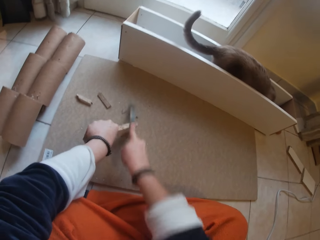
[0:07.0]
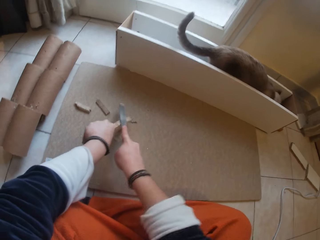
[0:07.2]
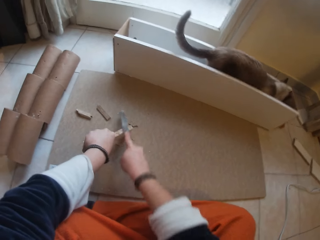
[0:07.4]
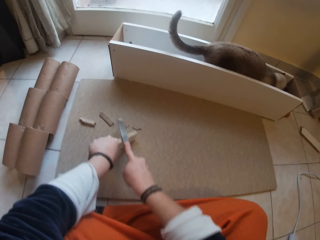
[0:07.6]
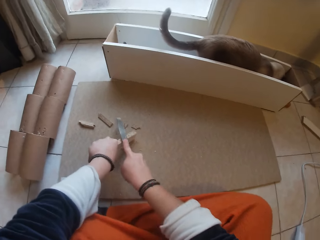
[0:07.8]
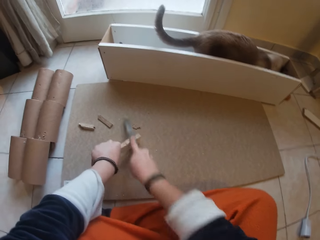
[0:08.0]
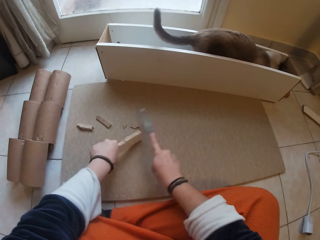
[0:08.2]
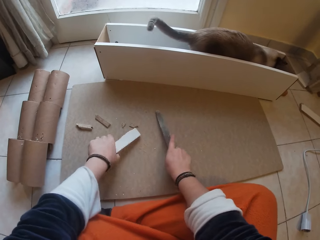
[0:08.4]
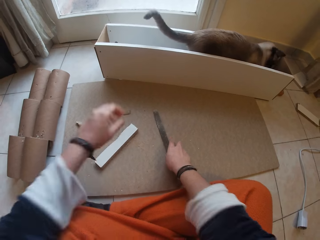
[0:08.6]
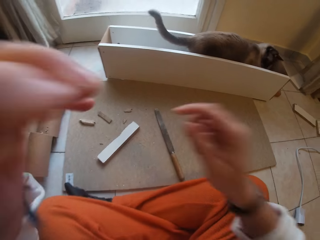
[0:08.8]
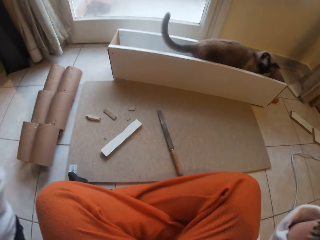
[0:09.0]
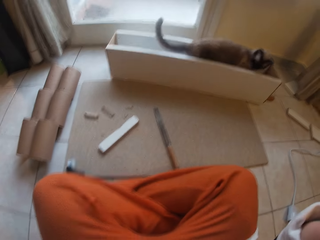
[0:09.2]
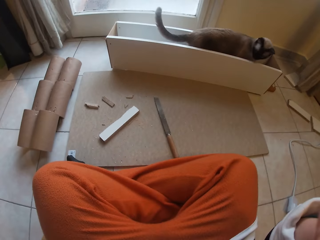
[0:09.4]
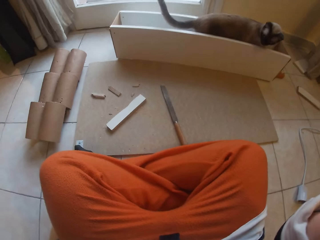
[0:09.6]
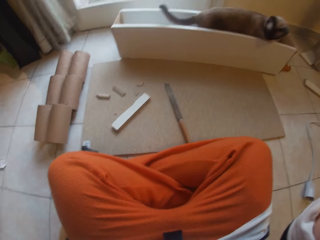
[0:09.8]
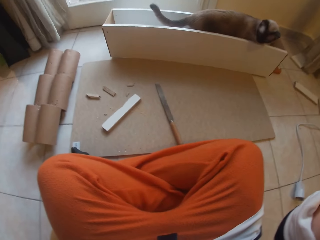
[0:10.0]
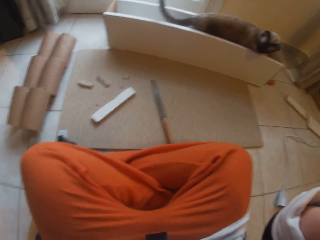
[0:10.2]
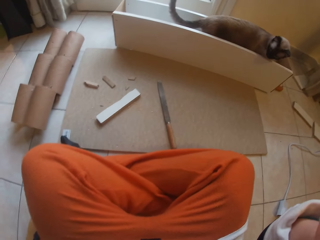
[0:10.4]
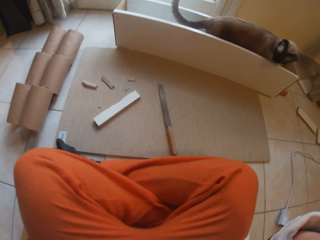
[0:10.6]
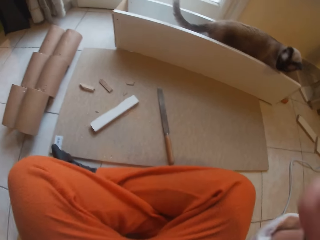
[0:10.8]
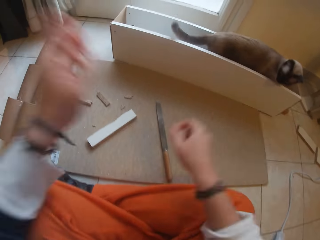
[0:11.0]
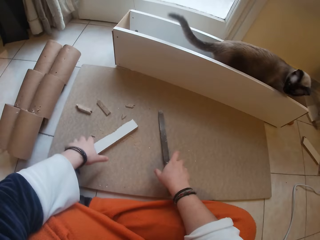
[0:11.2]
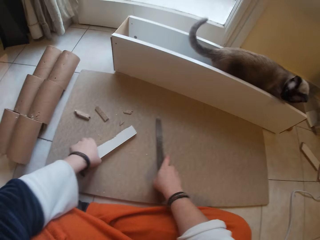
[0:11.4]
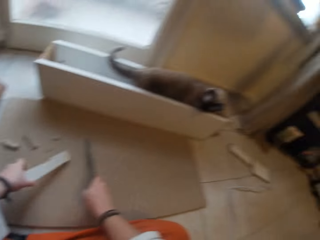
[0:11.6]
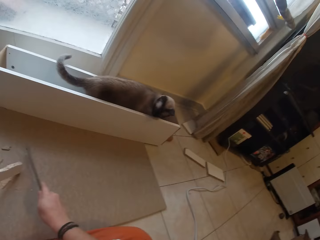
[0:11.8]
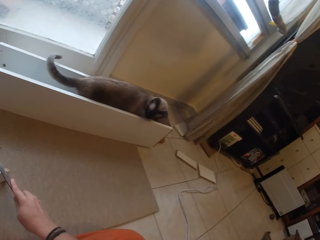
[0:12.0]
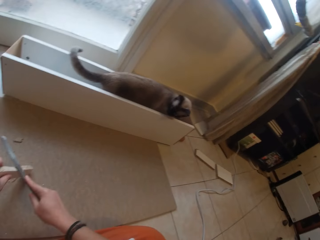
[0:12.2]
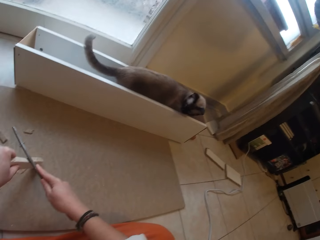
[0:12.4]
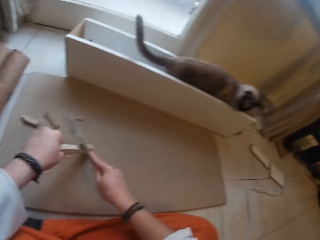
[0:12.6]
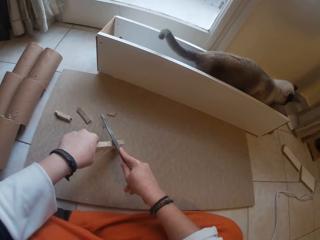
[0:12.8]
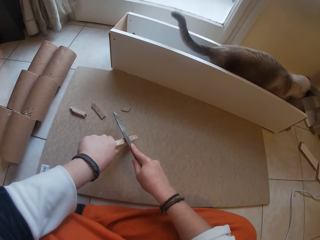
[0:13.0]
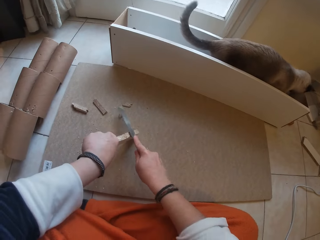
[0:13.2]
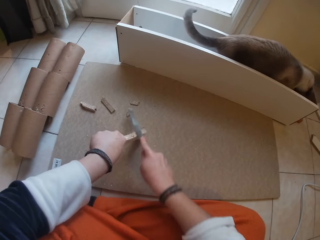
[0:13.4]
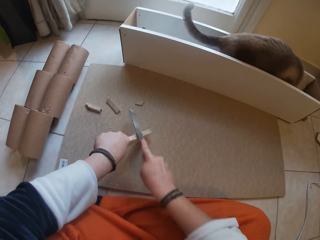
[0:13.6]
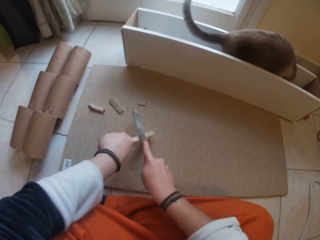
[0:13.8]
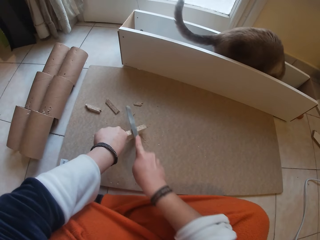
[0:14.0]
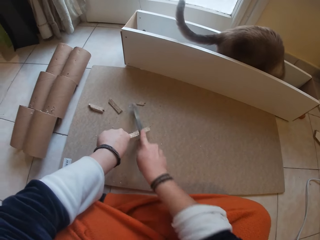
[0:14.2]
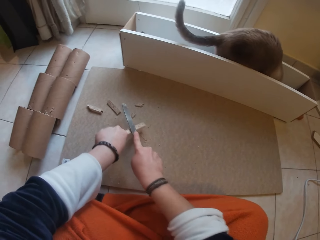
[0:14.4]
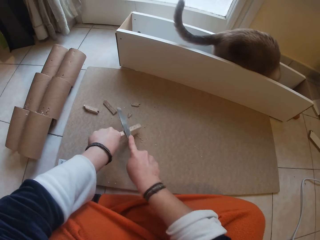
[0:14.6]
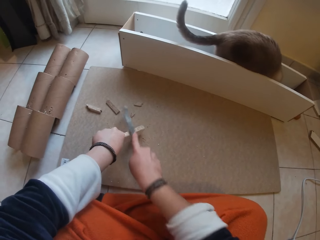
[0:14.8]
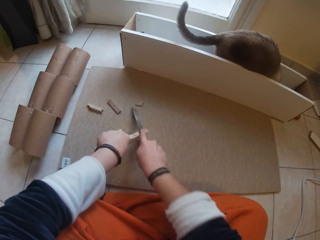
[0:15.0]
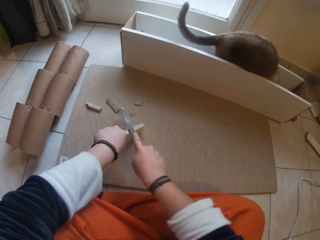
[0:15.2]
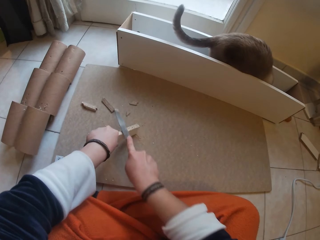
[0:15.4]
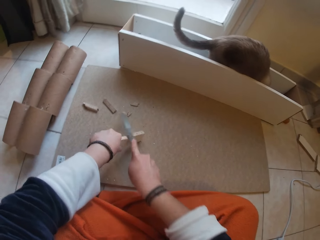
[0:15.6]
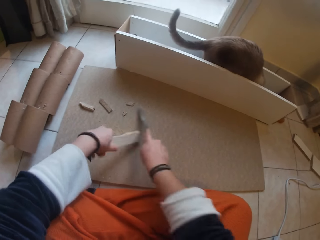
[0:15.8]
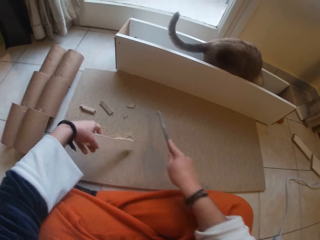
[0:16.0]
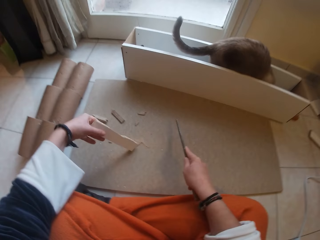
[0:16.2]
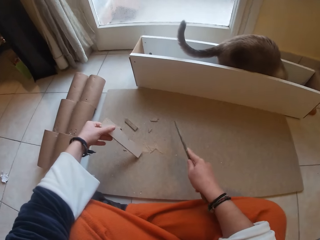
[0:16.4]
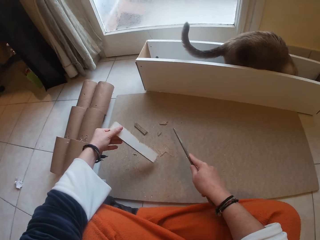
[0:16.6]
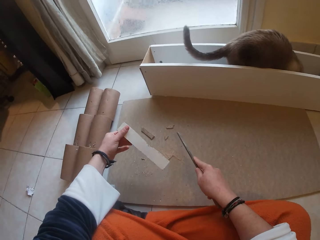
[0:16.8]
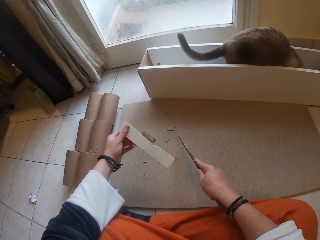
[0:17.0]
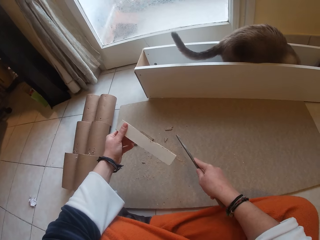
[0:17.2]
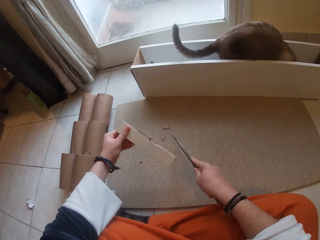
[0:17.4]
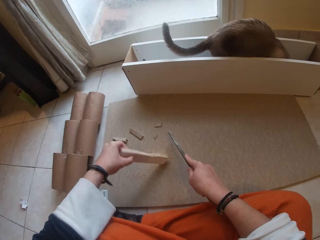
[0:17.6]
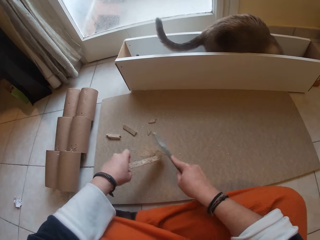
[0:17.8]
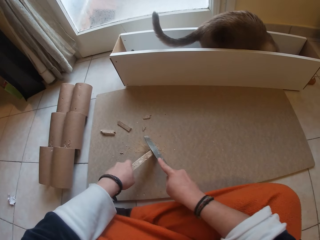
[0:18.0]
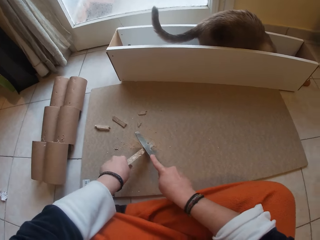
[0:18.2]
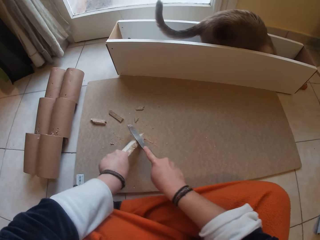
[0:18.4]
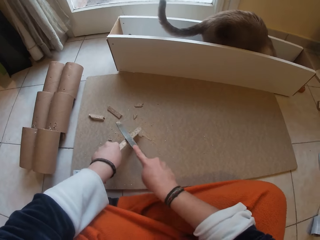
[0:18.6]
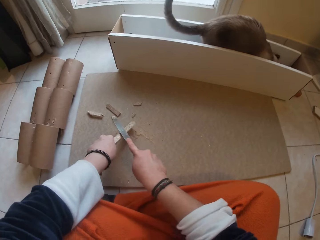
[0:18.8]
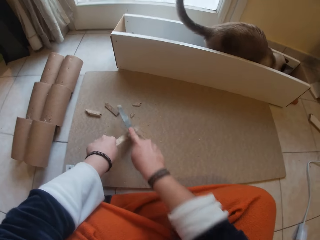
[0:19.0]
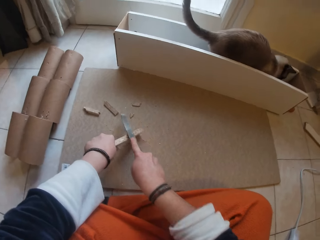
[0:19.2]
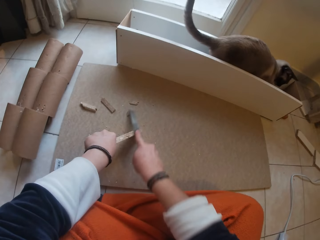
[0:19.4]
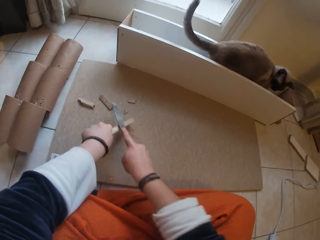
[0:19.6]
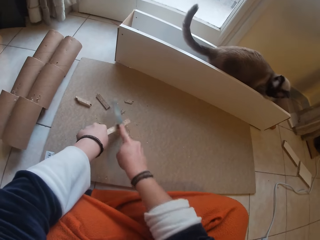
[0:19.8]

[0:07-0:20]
The camera wearer drops the wood in her left hand on the board on the ground. She drops the wood file in her right hand on the board on the ground. She raises both hands to her face. She adjusts her camera. She lowers both hands from her face. She picks up the wood file from the board on the ground with her right hand. She picks up the wood from the board with her right hand. She files the wood in her left hand with the wood file in her right hand. She stares at the wood. She smoothens the wood with the wood file.

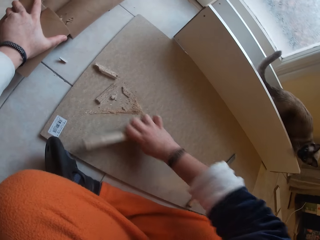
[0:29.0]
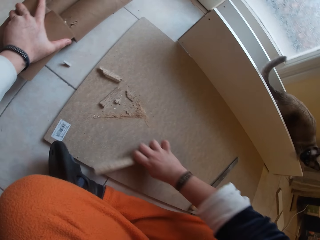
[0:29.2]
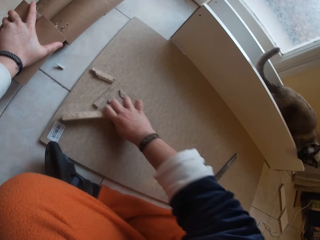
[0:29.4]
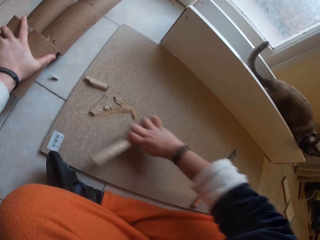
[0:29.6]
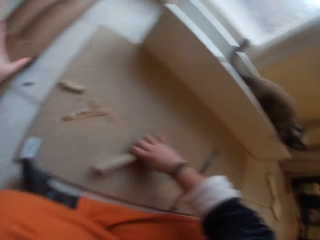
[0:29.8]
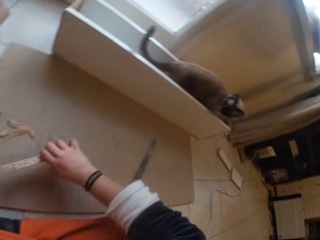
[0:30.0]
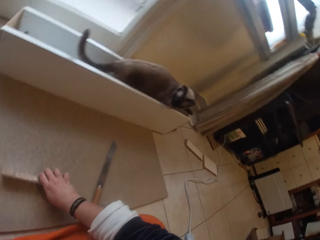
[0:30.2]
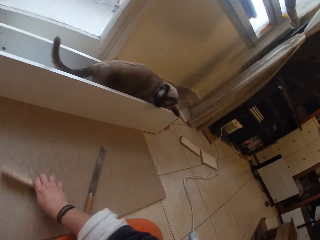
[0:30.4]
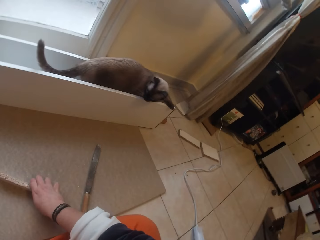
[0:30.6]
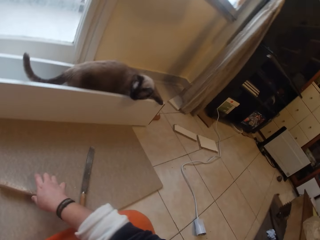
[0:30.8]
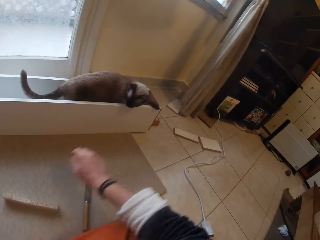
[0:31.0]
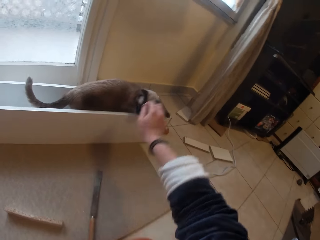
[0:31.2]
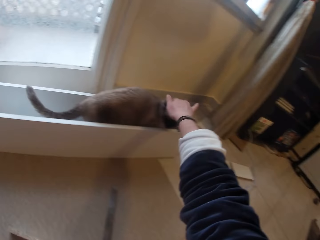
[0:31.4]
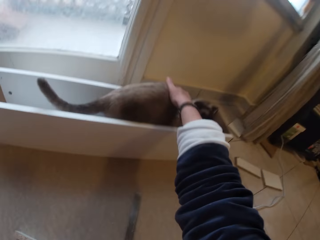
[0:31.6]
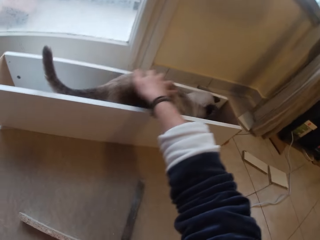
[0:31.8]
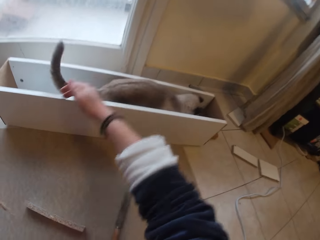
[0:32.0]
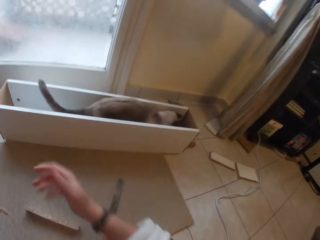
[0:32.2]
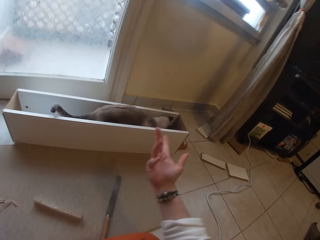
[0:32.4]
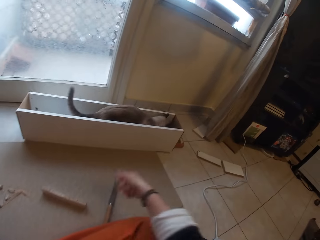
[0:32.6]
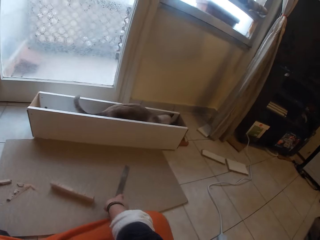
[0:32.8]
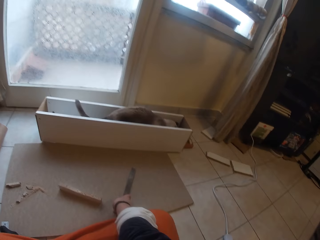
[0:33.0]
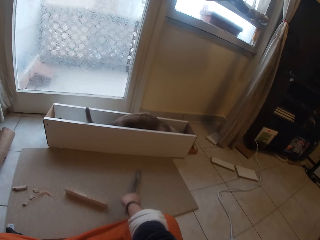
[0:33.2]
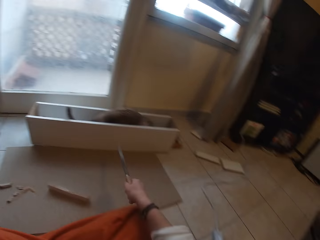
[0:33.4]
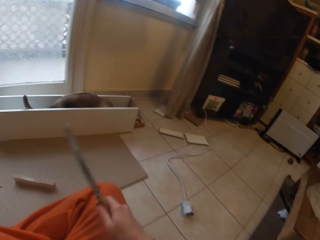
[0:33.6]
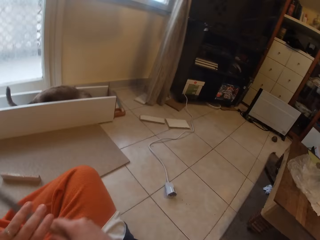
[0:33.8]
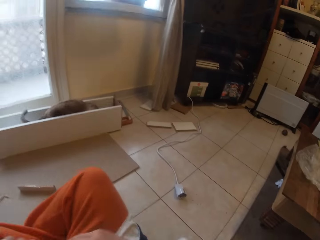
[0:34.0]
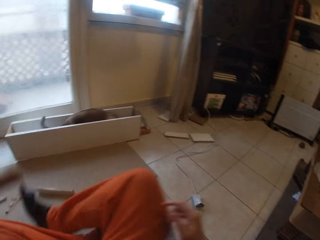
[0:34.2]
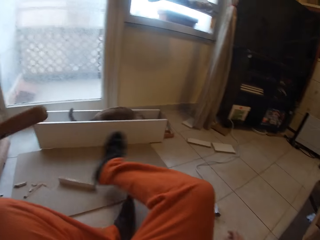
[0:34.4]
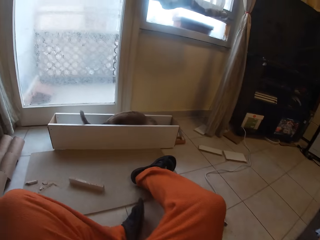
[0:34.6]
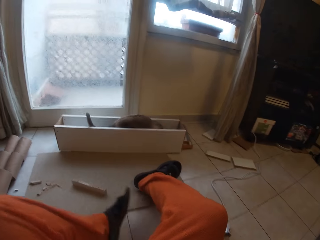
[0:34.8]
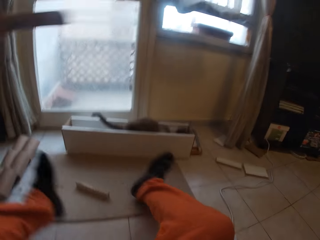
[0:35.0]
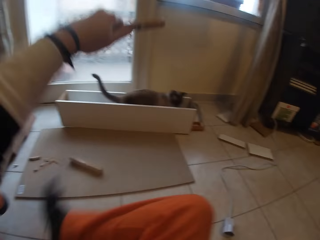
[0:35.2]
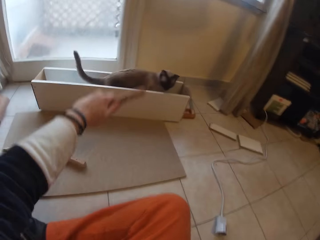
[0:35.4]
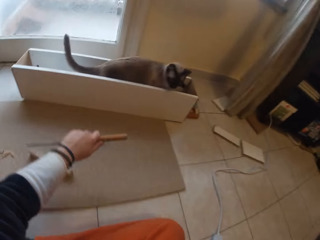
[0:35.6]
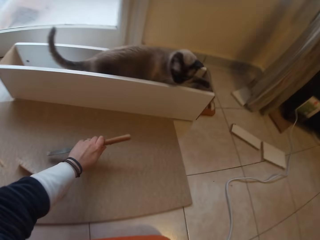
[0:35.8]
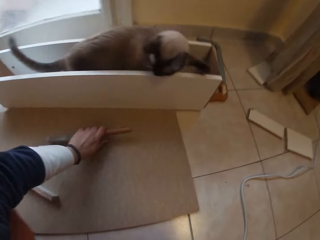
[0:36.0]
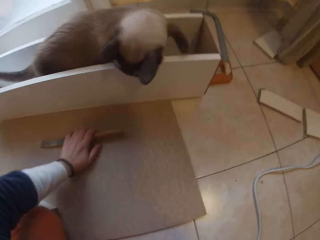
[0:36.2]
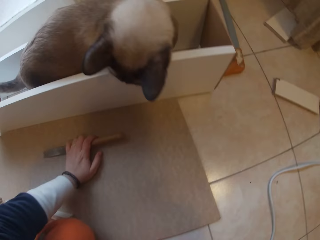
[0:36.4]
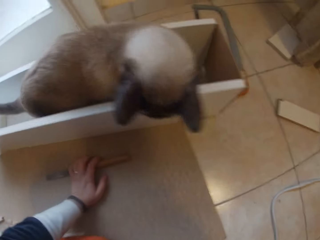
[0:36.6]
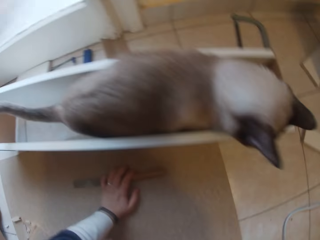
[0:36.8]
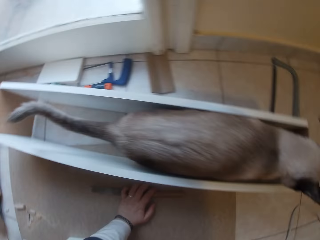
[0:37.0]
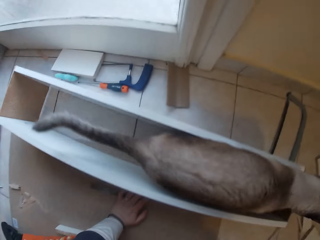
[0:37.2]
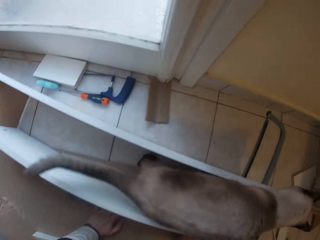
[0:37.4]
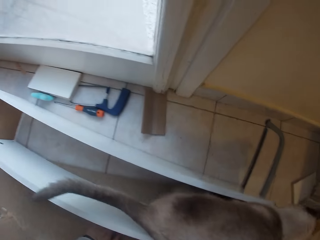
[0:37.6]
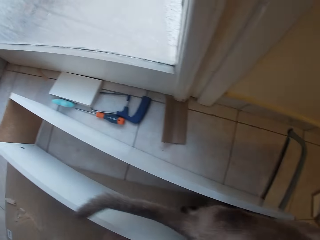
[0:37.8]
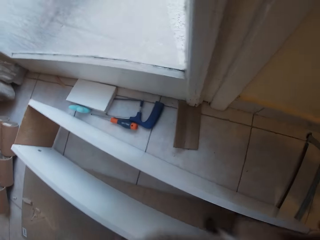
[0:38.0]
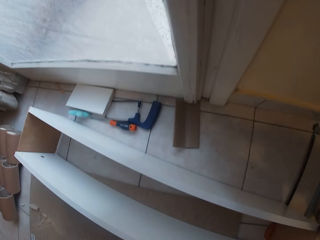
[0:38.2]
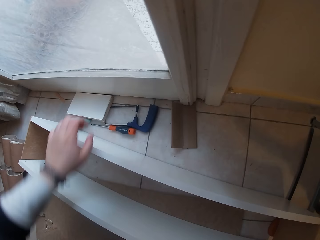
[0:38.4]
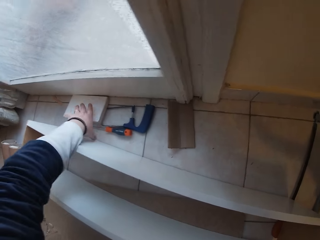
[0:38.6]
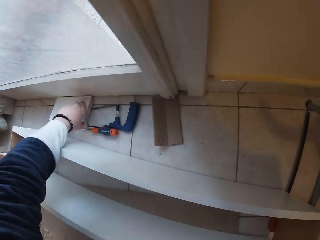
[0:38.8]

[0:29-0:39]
The camera wearer hits the wood on the wooden board. She drops the wood in her right hand on the board on the ground. She pets a cat with her right hand. She picks up the wood file from the board on the ground. She passes the wood file from her right hand to her left hand. She moves on the floor. She drops the wood file in her left hand on the board on the ground.
